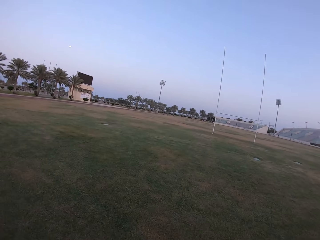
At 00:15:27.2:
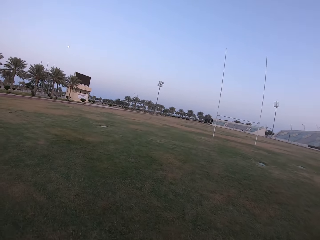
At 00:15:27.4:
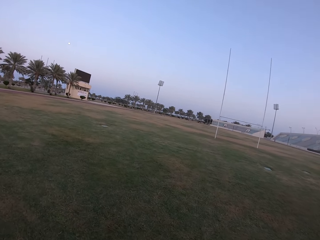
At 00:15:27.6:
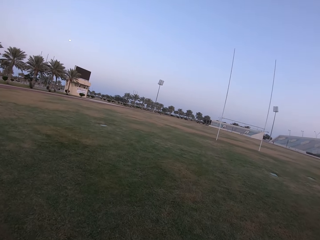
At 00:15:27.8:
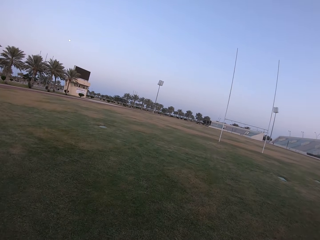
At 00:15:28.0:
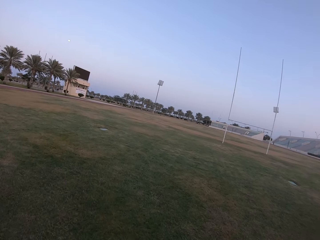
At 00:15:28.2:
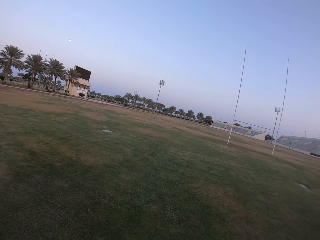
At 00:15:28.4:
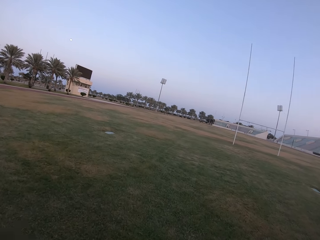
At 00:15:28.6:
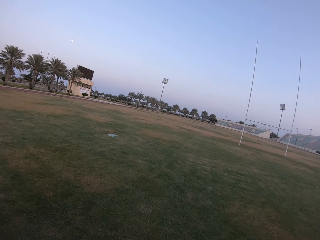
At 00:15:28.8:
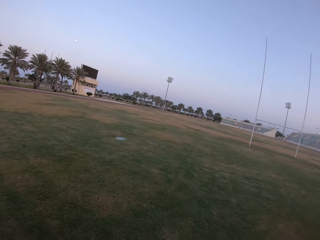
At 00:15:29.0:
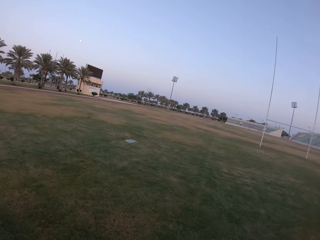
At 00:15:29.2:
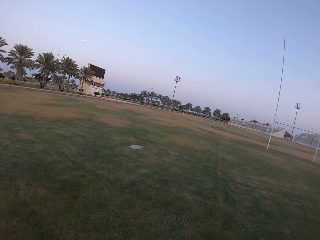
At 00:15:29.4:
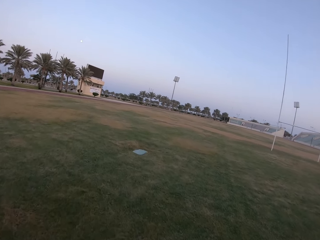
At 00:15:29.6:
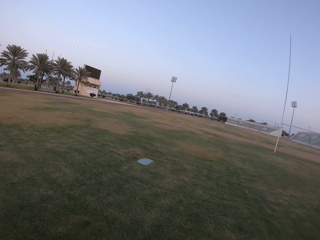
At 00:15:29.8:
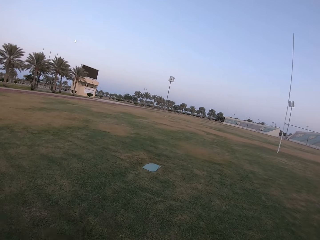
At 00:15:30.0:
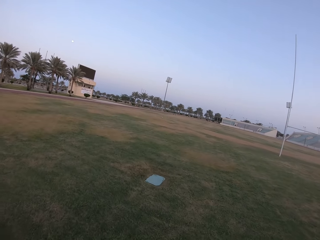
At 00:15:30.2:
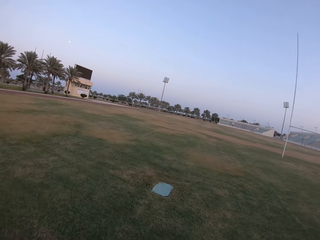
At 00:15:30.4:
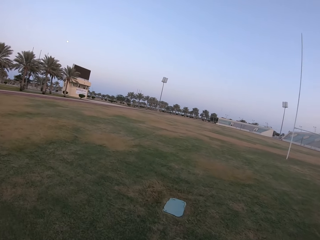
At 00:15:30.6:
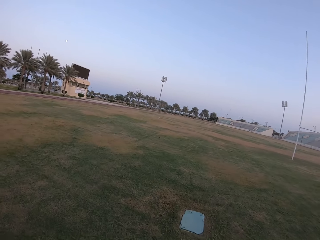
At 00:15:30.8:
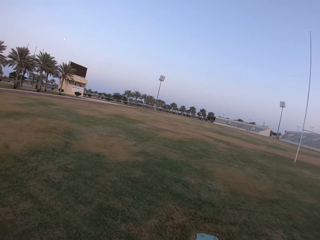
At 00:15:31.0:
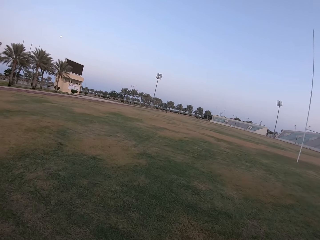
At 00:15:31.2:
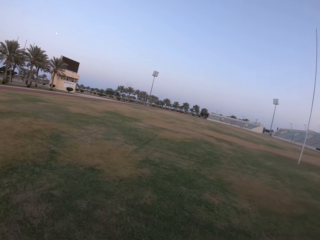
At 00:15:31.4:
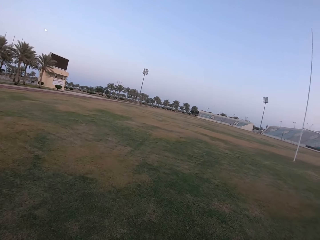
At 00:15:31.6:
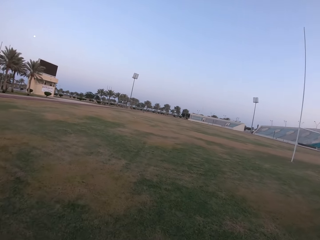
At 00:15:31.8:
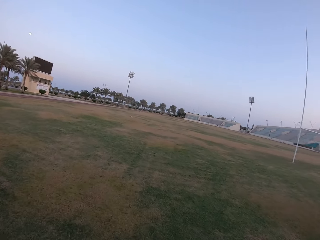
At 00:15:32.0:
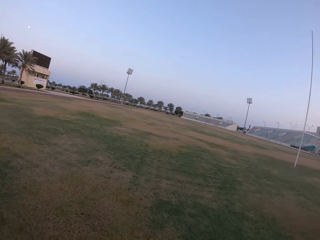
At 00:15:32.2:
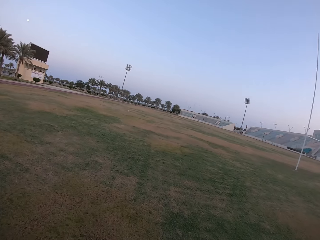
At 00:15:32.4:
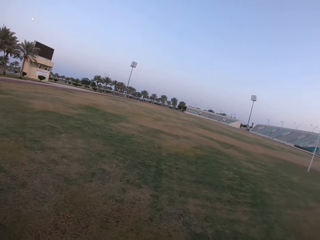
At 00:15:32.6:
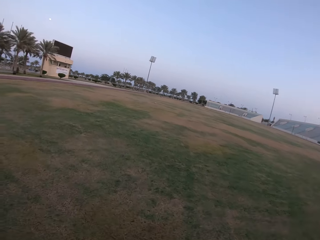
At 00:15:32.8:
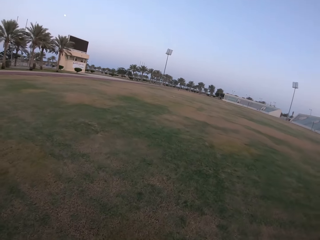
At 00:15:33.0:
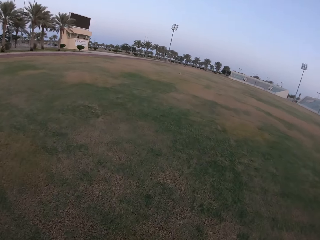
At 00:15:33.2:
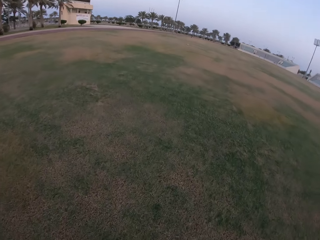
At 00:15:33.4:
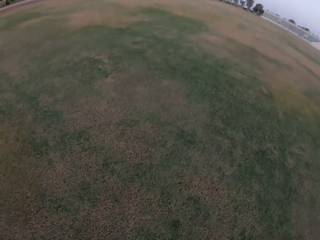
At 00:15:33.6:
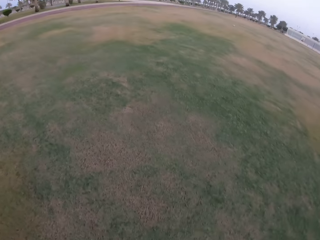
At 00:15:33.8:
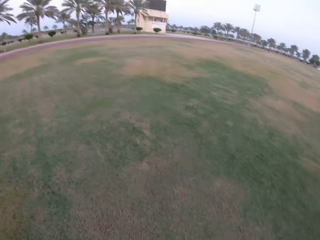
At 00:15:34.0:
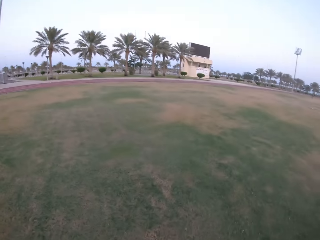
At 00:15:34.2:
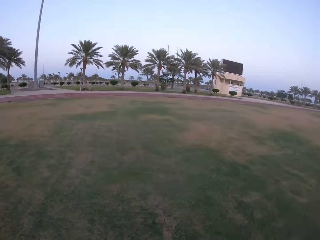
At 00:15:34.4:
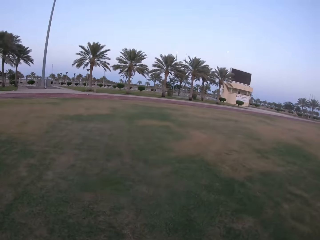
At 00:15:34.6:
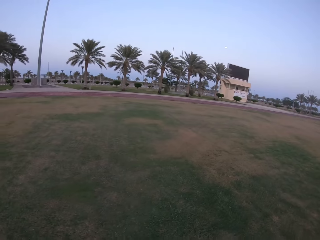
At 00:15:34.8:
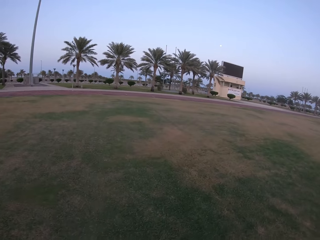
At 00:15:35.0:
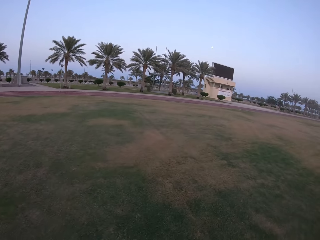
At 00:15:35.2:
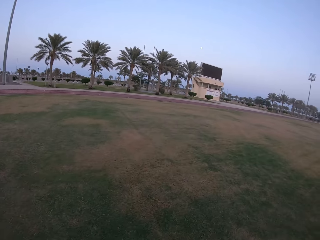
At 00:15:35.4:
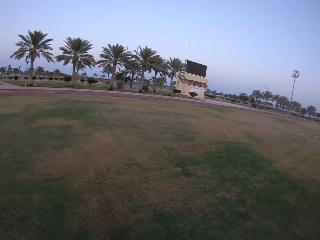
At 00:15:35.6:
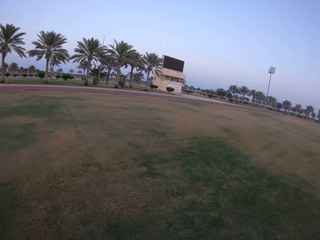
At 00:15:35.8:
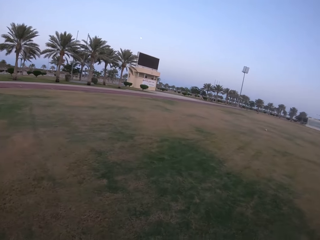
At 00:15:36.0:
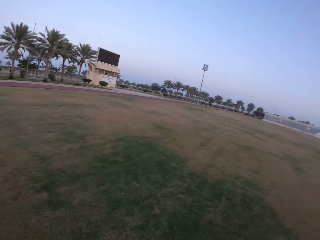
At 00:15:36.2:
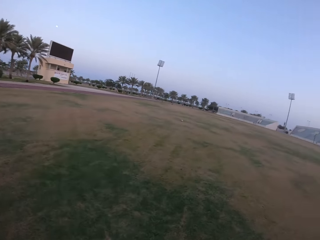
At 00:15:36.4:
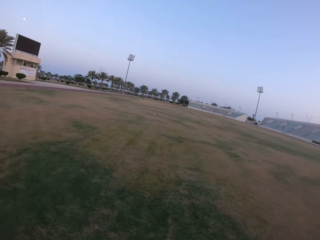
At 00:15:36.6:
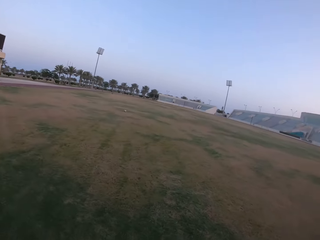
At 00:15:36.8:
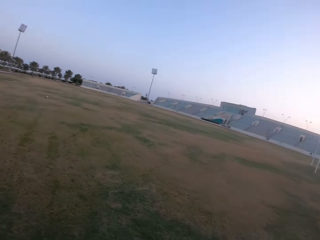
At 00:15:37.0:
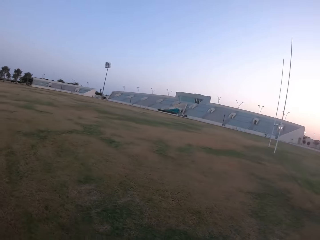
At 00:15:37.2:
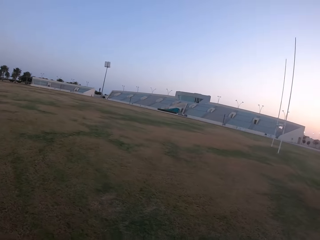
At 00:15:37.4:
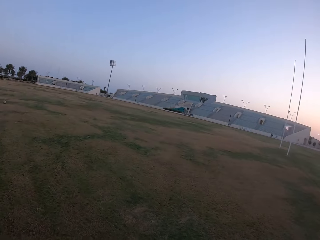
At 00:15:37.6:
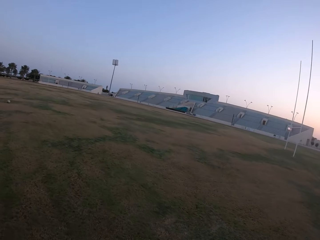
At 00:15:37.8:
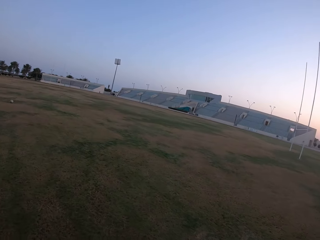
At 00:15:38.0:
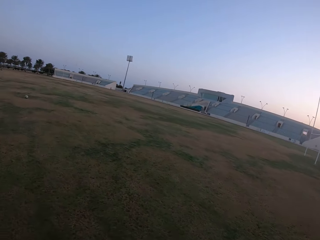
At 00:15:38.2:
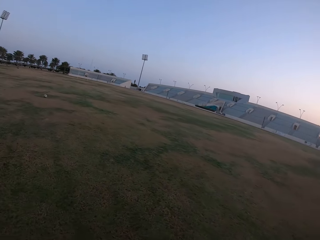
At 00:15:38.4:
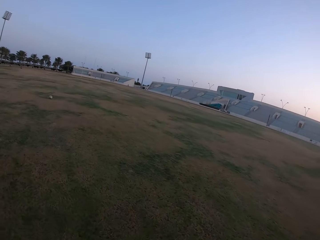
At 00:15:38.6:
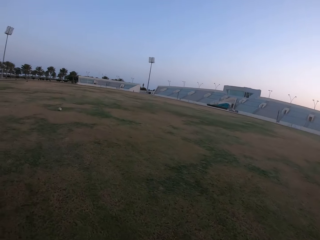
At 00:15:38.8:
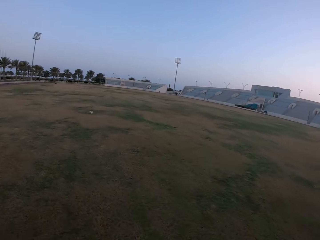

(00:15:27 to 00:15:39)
The camera wearer walks in the field.

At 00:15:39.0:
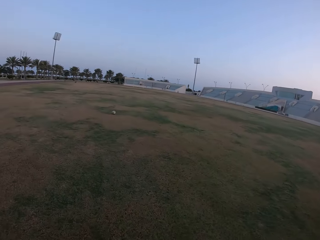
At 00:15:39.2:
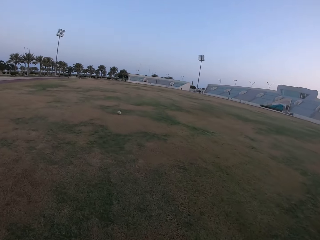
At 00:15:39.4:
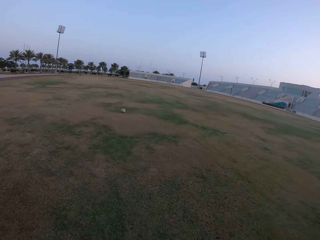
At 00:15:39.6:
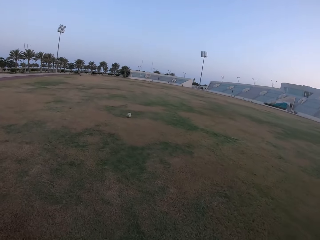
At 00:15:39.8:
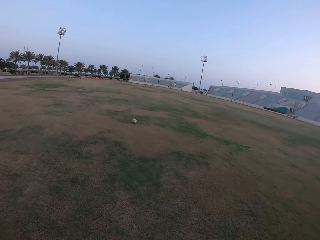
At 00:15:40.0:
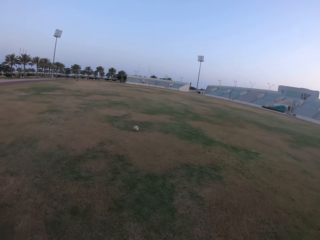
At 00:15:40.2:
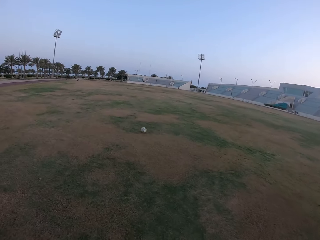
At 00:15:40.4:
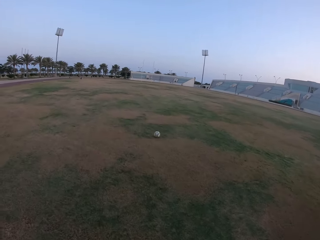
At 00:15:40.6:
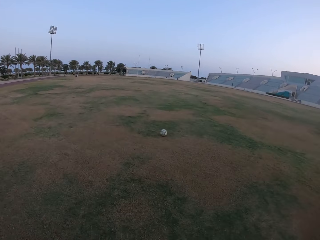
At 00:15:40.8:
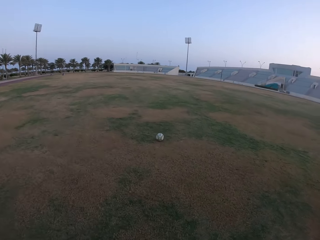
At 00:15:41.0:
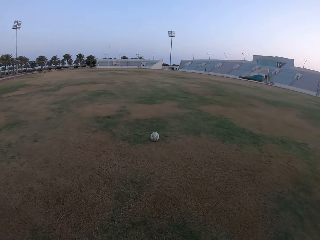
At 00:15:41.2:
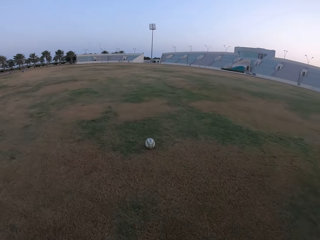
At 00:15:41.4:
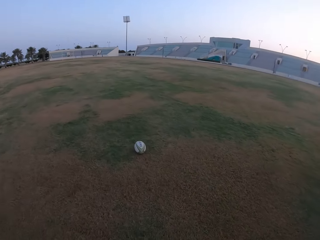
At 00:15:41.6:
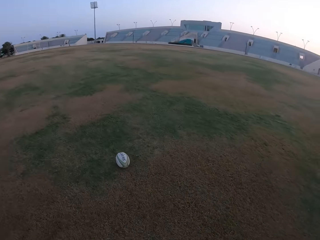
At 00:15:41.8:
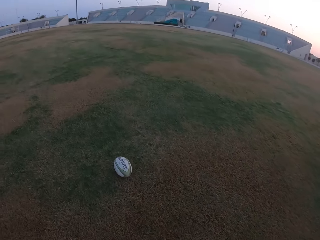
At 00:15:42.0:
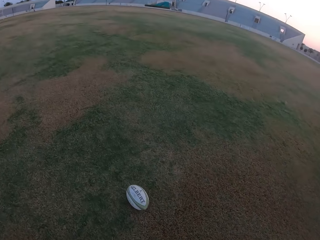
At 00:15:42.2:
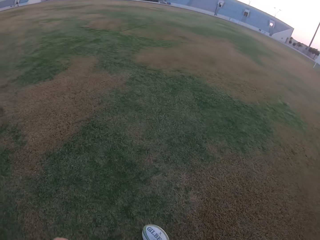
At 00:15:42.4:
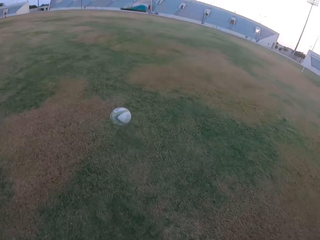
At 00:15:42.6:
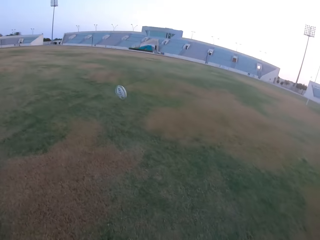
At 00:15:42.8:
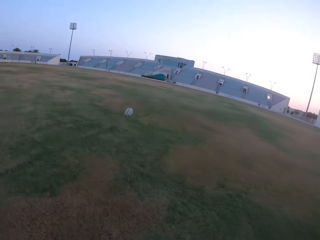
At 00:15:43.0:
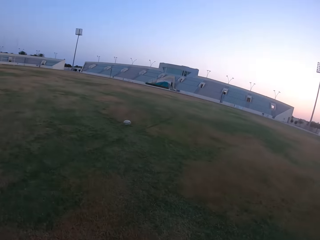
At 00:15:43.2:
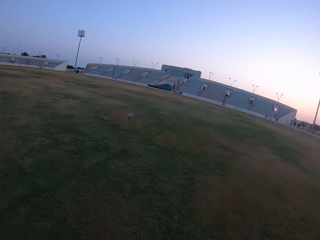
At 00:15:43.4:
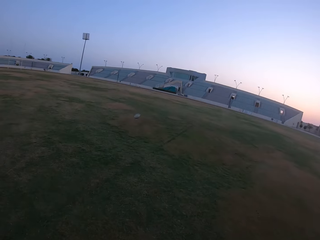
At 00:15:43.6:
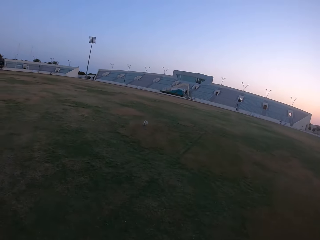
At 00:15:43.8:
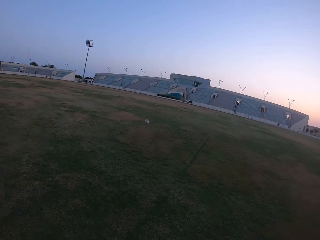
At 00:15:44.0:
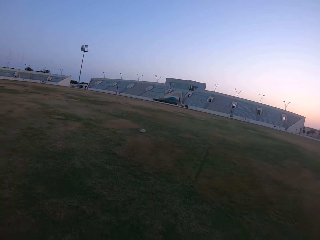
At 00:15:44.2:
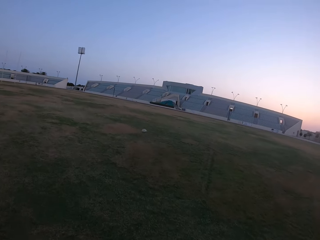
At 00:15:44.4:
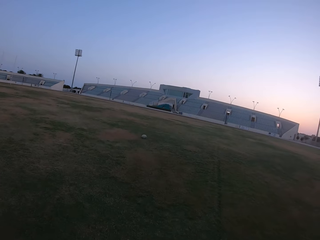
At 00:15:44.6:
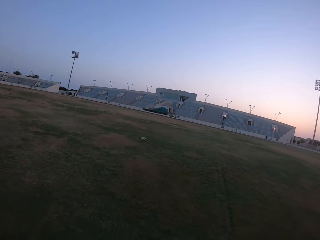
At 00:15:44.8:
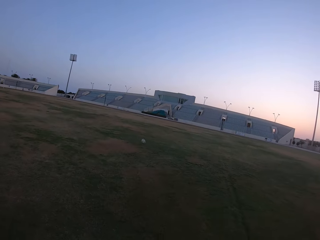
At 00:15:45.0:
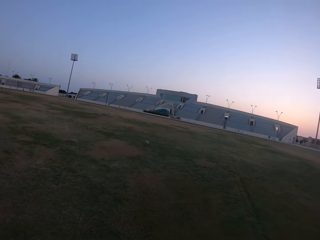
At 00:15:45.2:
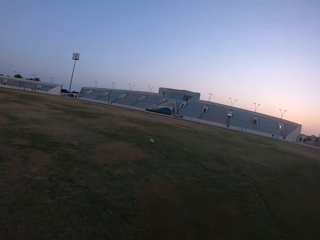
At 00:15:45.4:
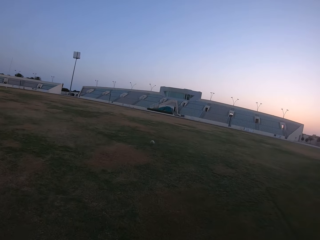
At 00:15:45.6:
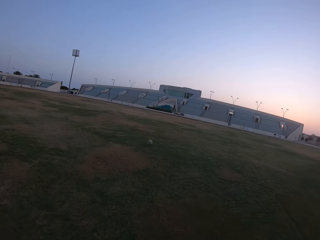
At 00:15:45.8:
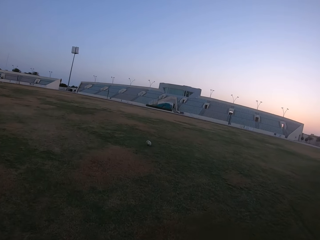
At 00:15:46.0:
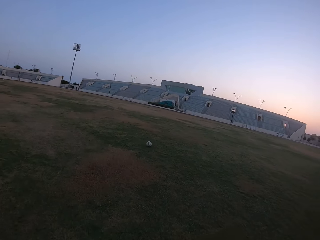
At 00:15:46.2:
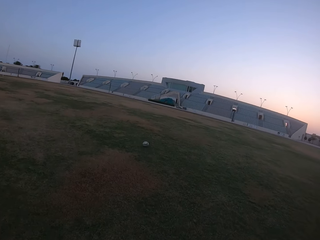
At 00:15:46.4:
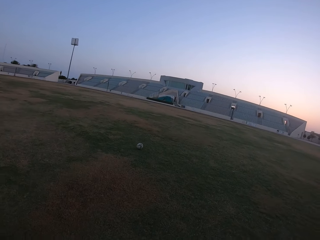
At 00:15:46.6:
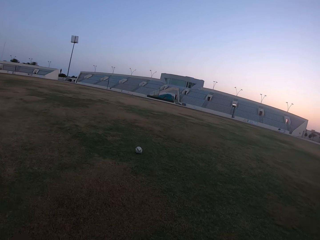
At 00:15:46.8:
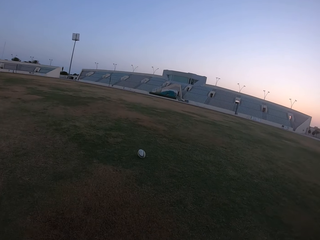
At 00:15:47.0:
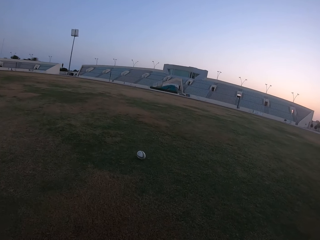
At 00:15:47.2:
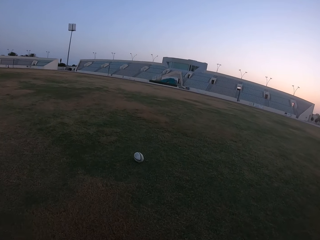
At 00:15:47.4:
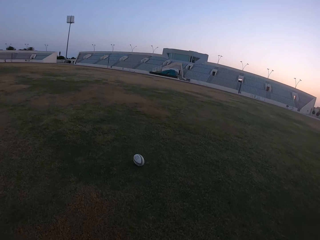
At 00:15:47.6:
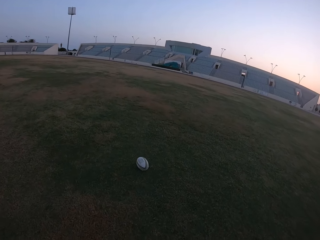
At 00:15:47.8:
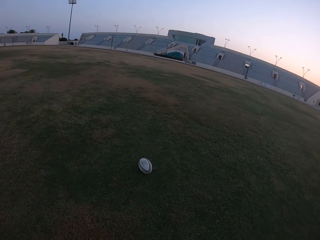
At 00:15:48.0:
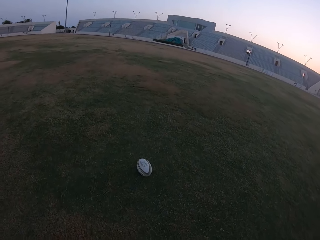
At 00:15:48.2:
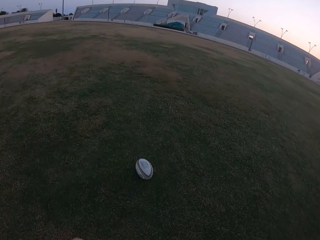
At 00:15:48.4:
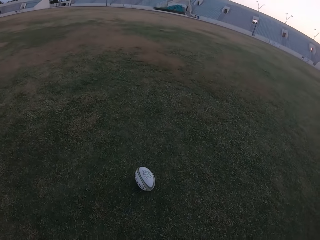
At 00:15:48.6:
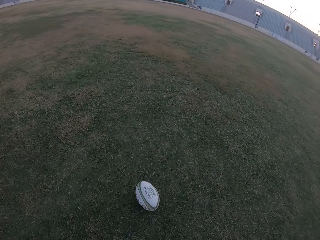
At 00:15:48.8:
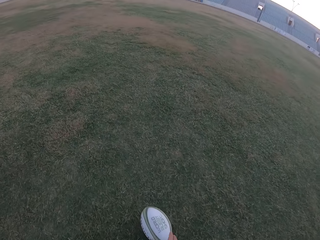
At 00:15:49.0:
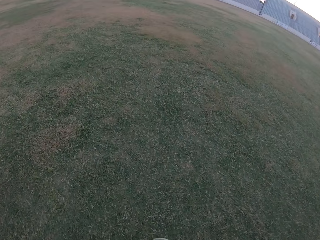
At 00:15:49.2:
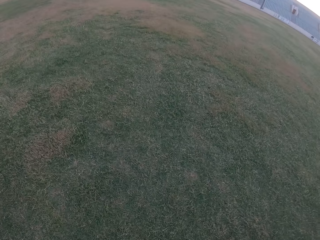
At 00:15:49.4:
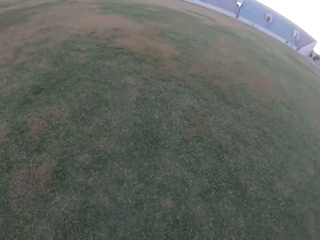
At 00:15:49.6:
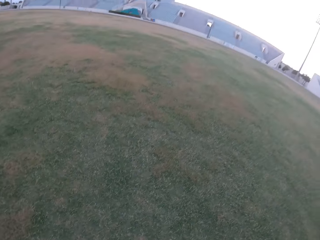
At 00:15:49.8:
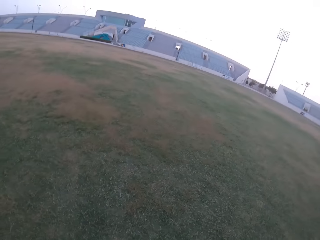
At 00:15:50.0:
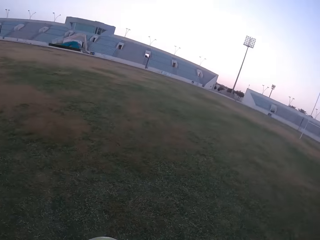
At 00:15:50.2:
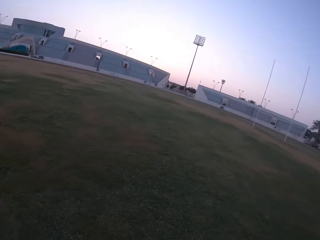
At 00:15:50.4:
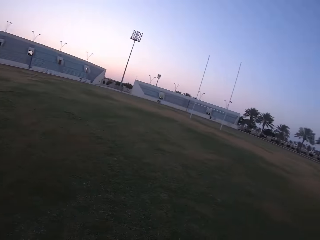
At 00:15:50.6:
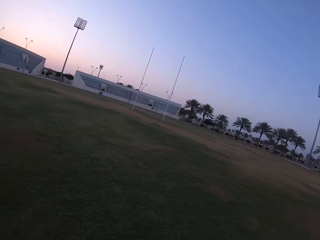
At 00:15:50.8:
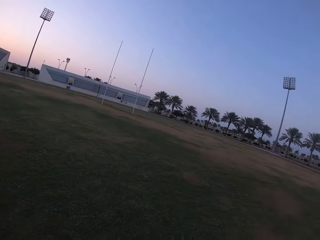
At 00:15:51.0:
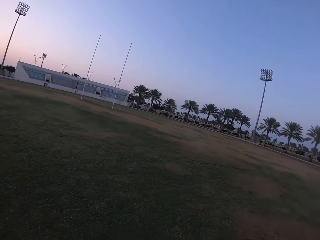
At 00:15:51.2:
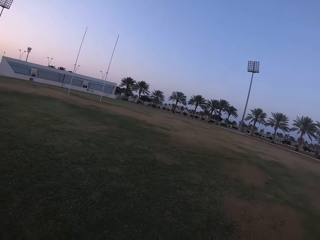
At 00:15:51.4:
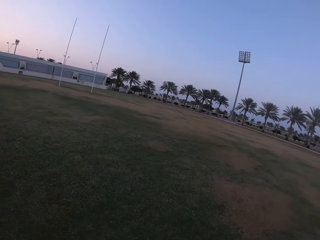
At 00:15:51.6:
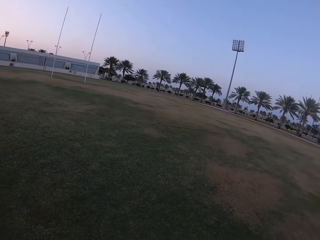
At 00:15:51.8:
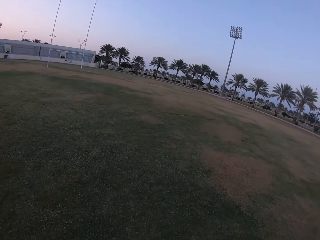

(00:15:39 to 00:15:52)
The camera wearer hits the ball with the leg. They walk in the field. They pick the ball from the ground. They look around the field.
